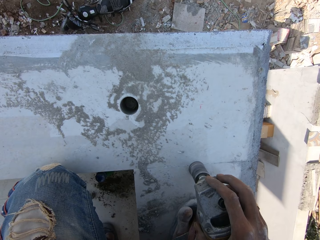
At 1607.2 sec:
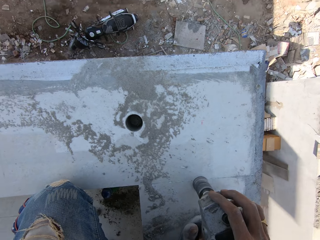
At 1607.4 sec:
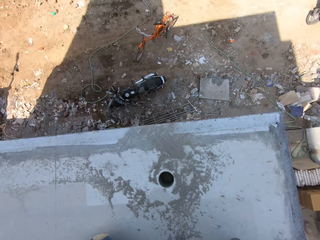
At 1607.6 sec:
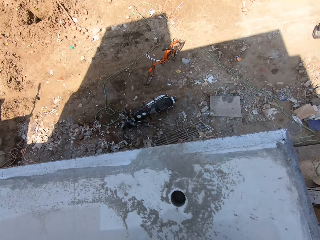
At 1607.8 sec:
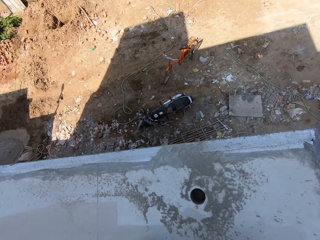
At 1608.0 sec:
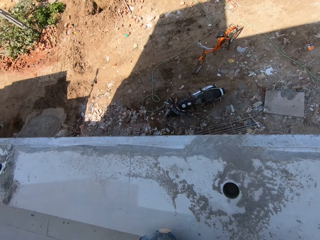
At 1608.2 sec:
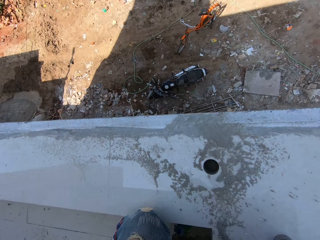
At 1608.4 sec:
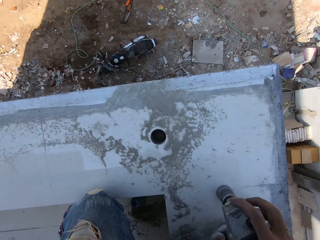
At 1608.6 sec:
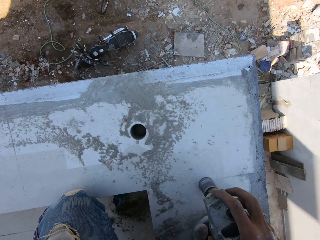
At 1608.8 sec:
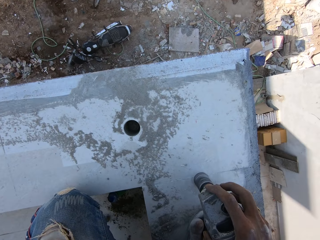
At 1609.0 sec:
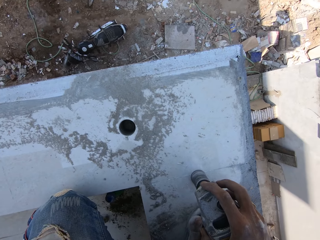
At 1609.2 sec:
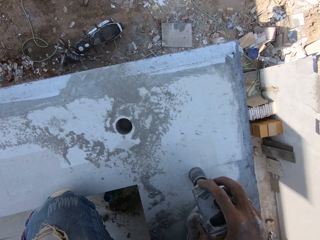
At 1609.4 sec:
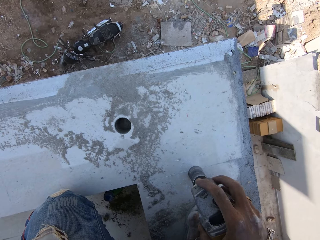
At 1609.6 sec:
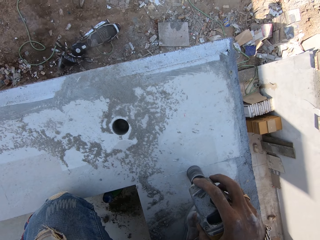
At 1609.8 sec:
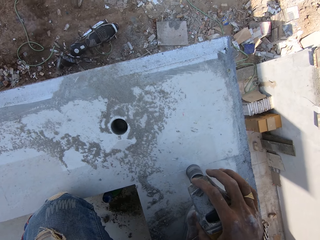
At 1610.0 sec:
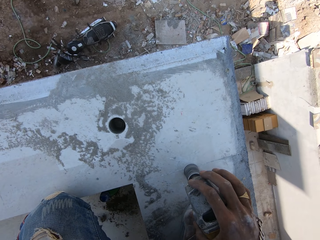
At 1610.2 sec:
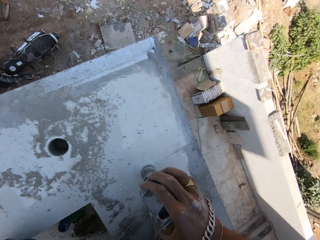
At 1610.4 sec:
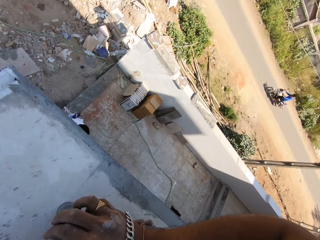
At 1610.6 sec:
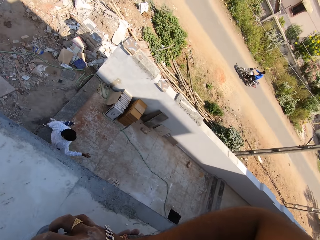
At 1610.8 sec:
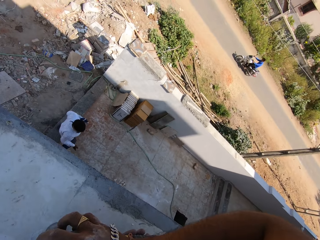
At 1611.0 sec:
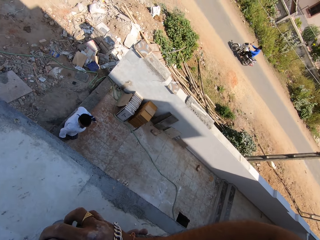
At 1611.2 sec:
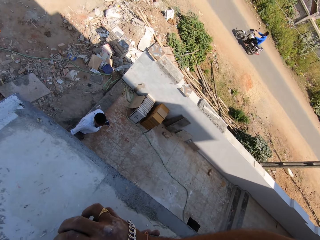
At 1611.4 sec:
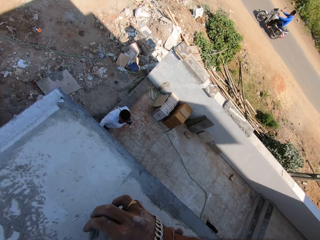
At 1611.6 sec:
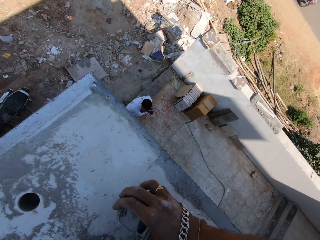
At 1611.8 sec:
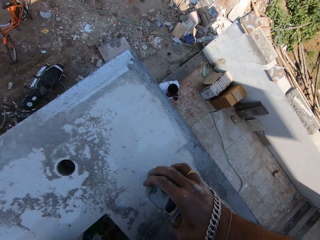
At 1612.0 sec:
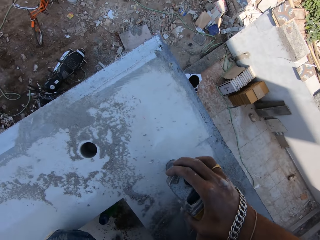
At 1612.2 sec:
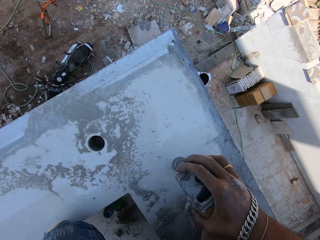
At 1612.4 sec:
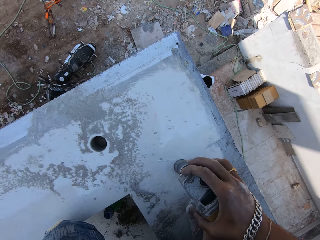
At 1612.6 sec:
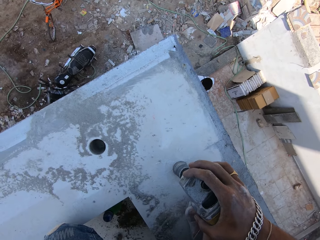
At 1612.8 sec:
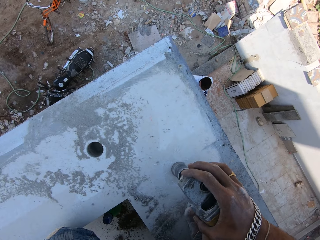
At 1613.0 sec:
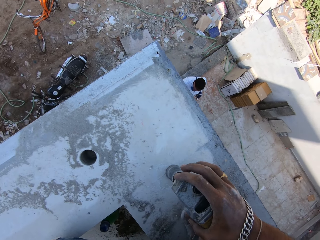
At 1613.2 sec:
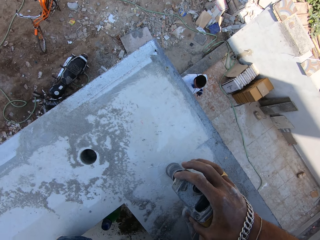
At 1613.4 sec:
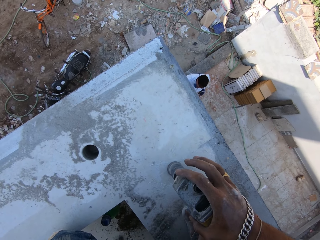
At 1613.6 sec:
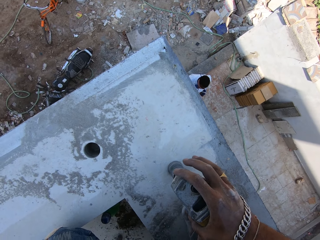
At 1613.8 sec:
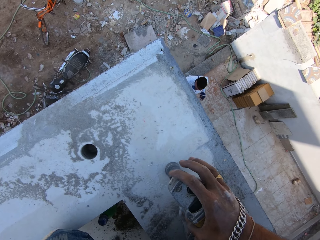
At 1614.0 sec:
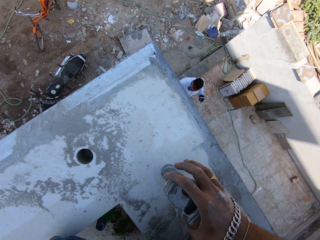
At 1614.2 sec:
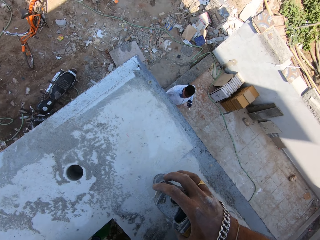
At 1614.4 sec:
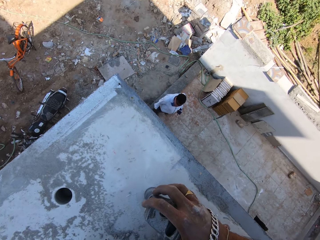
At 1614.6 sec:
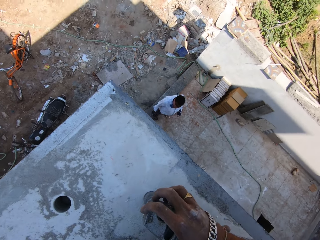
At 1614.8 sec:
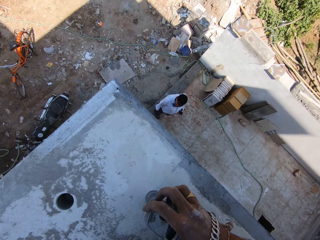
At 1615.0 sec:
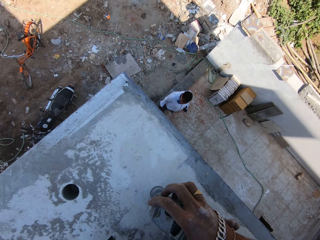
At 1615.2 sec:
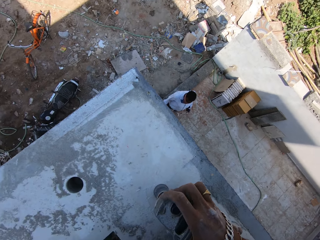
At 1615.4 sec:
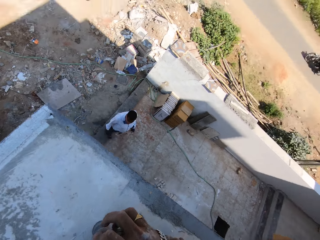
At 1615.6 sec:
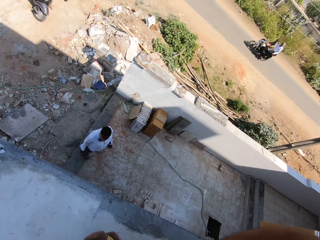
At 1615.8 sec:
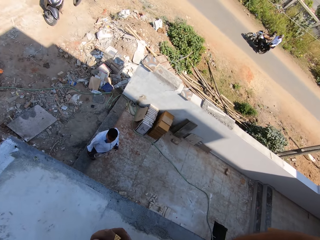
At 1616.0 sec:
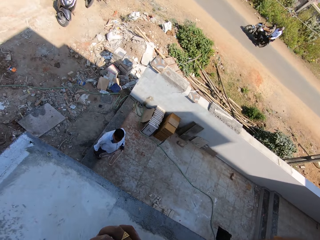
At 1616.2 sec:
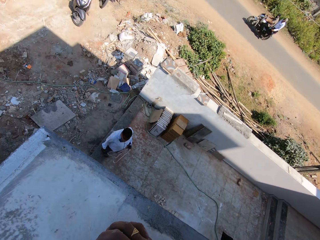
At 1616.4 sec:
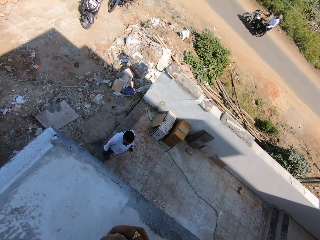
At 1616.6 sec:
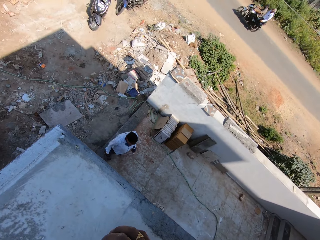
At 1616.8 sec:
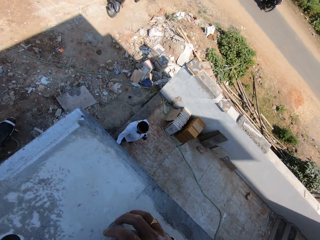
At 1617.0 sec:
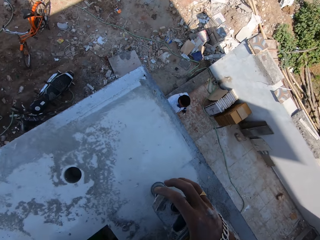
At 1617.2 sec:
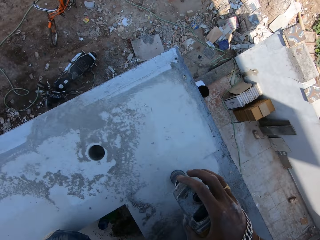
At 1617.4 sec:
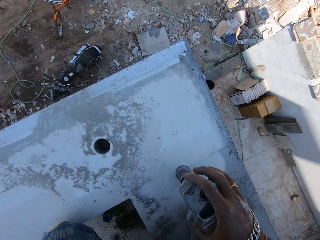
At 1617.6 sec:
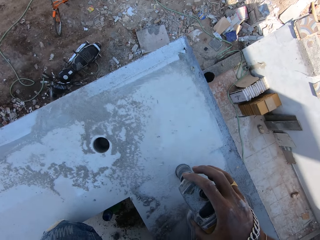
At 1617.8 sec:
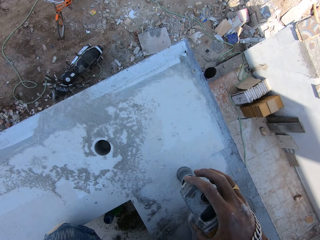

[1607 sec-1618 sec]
A man walks out of a building. The man converses with another man.

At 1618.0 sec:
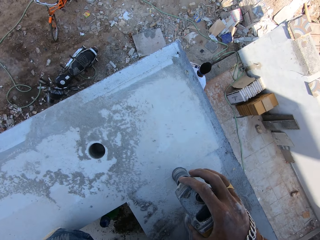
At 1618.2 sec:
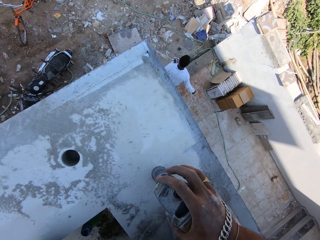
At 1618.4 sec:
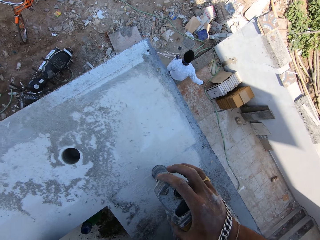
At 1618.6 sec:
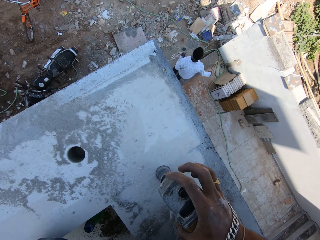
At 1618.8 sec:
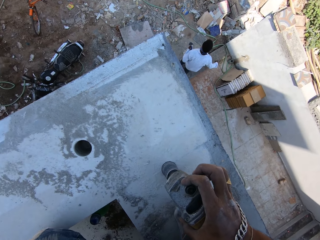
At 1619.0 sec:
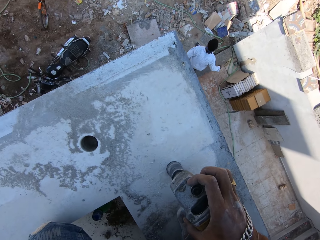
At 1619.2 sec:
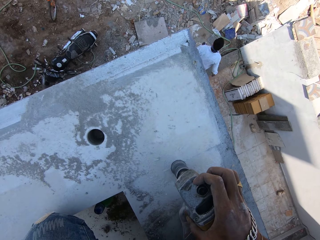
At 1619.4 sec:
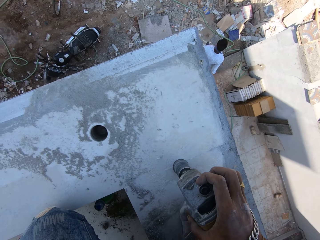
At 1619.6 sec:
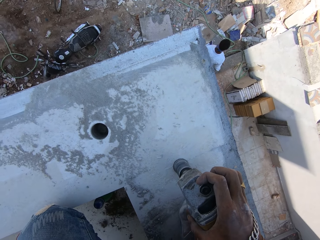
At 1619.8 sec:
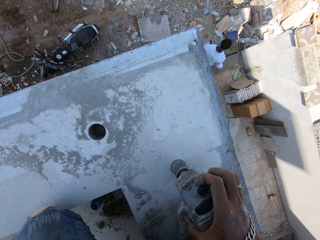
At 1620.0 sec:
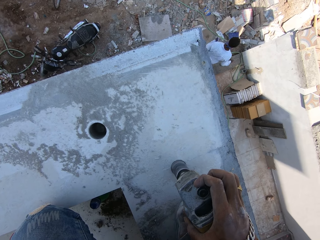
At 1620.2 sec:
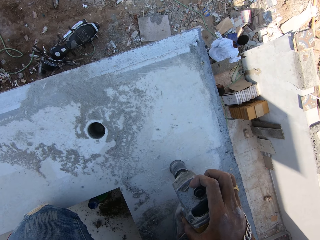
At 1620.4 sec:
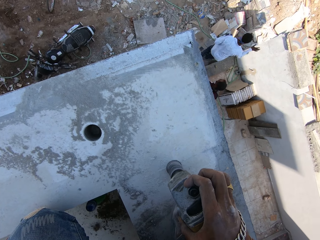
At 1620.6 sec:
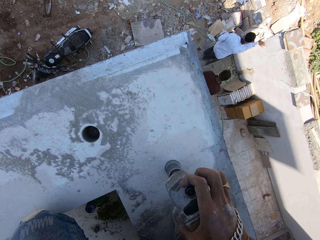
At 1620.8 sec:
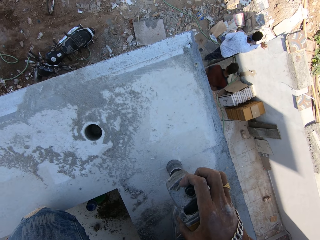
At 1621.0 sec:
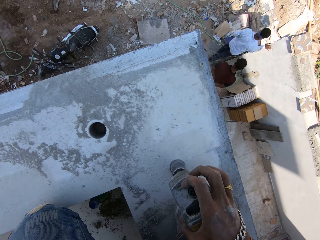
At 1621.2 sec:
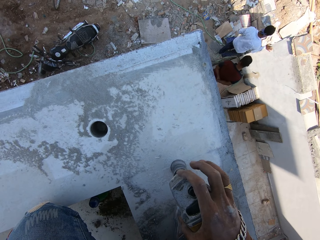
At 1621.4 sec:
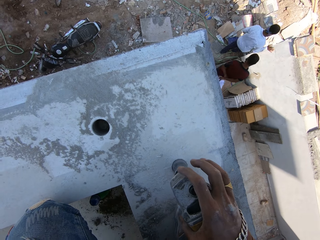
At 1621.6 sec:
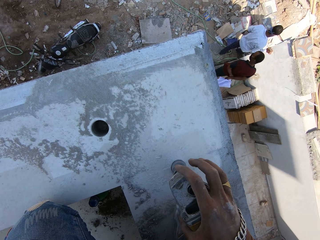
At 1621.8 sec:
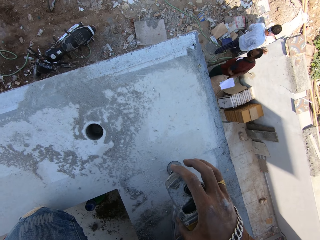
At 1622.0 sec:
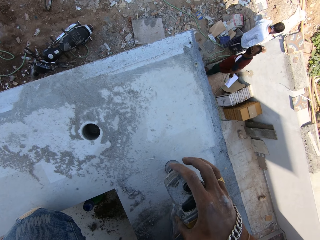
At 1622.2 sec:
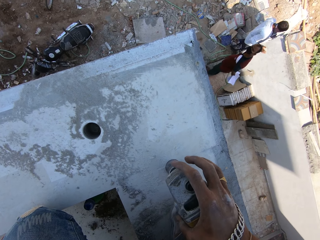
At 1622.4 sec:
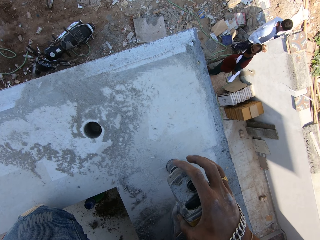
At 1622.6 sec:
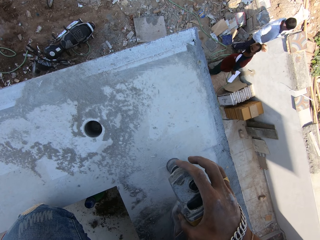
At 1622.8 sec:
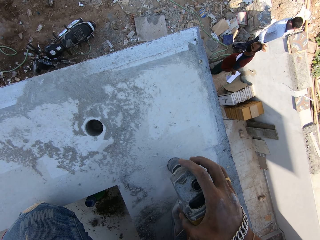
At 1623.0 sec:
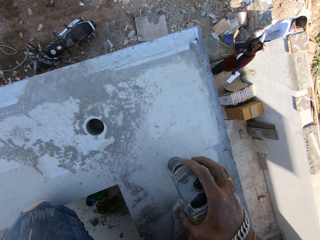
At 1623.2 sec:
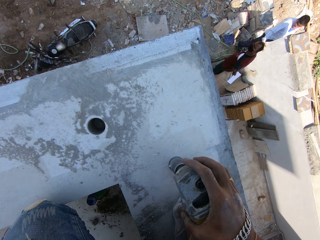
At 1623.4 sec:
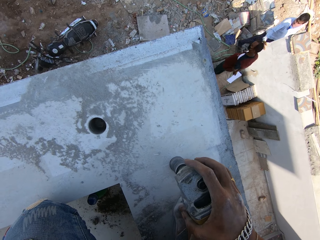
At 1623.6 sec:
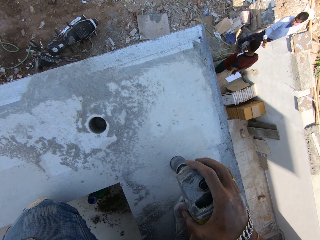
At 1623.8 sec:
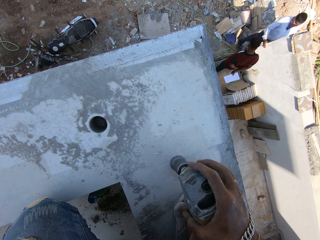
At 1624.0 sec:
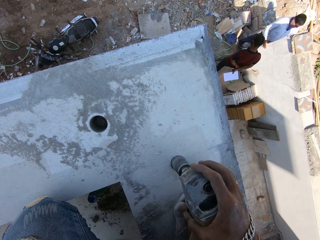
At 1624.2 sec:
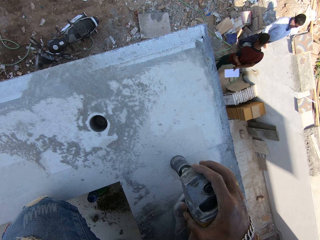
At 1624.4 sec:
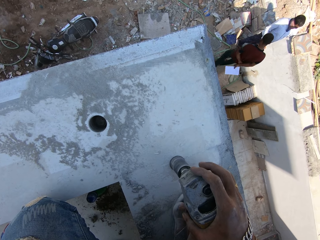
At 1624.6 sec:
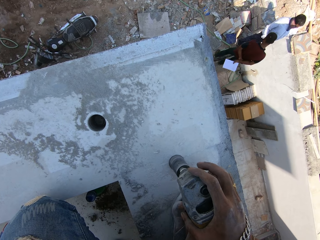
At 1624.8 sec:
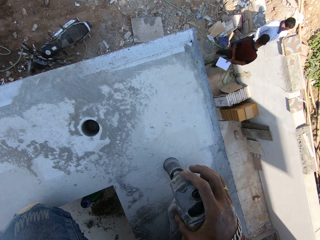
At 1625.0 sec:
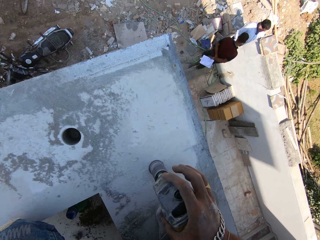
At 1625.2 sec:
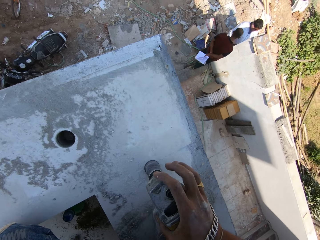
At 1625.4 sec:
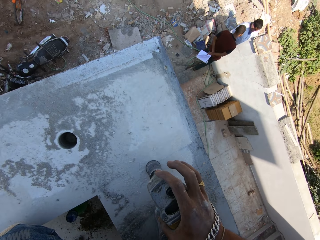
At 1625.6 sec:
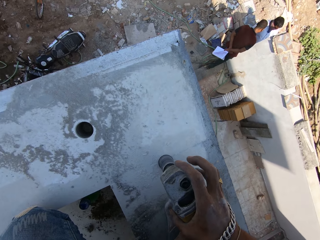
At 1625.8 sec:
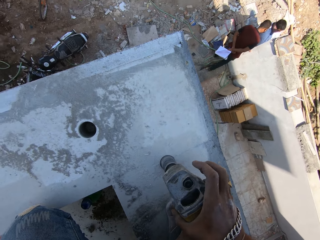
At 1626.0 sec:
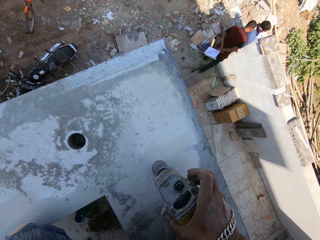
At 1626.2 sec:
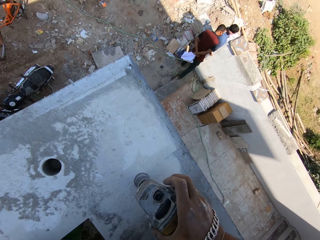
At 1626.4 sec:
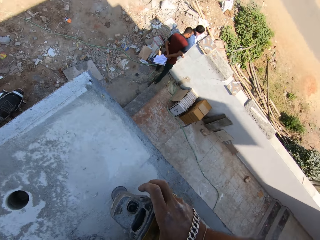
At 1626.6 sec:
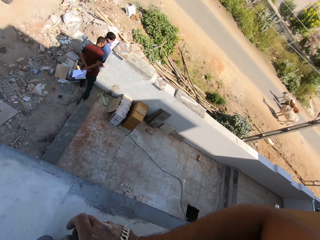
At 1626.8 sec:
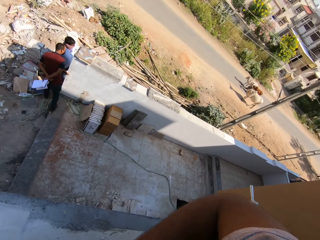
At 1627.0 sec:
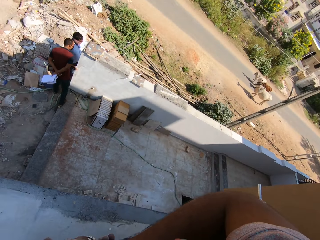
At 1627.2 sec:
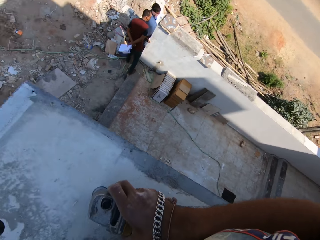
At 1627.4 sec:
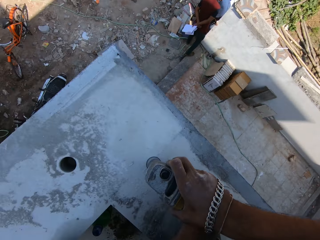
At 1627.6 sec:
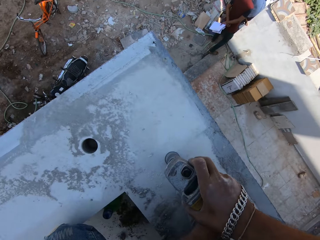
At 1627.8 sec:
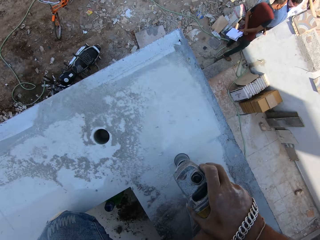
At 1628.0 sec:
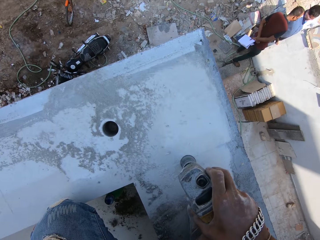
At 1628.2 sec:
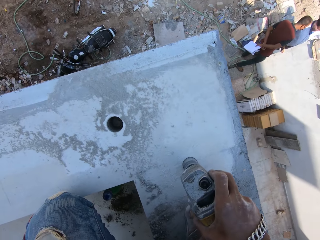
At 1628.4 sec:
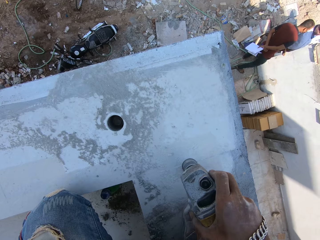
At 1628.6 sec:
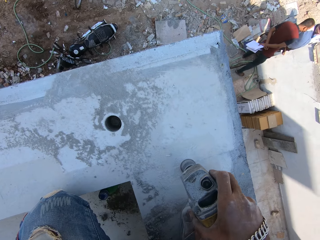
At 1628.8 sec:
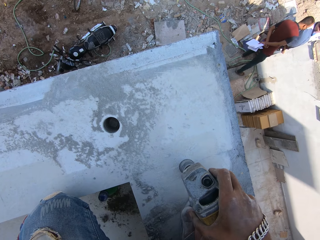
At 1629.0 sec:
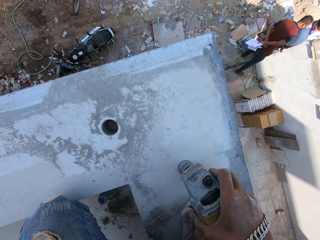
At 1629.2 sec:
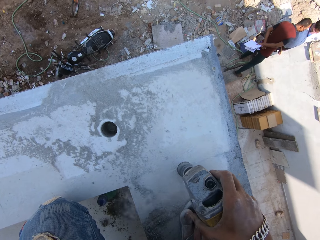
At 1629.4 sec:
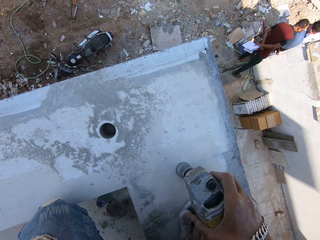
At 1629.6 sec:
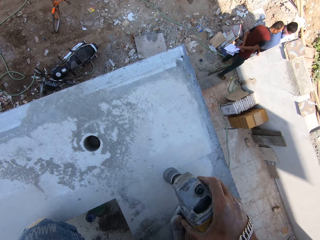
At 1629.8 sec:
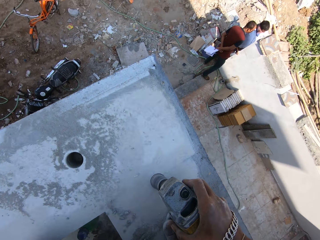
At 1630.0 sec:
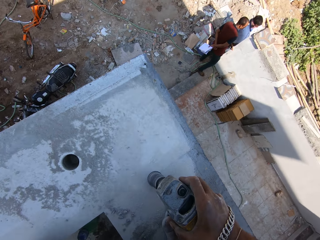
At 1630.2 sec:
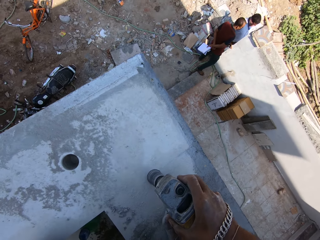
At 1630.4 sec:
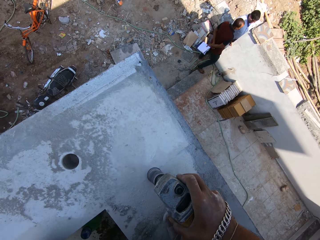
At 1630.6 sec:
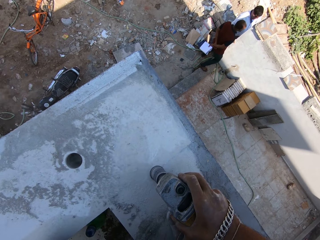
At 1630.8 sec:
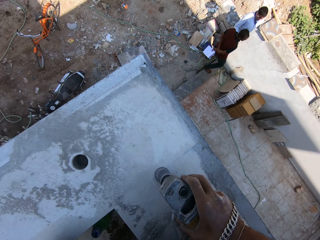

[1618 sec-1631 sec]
The other man walks out of the building. The other man looks at the camera wearer. A man and another man walk onsite. The camera wearer drills a hole.
